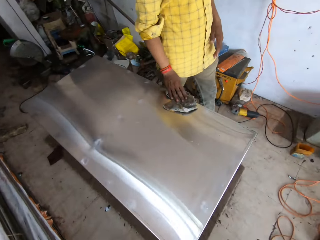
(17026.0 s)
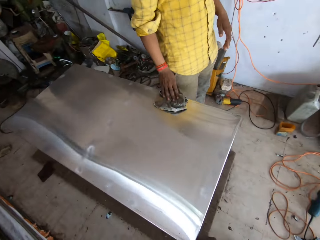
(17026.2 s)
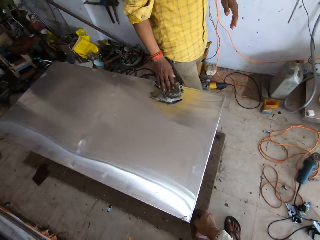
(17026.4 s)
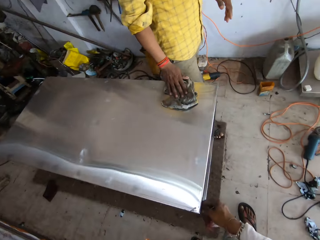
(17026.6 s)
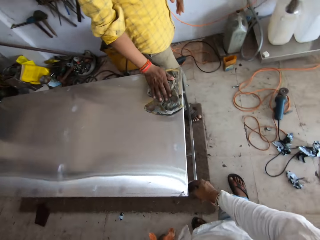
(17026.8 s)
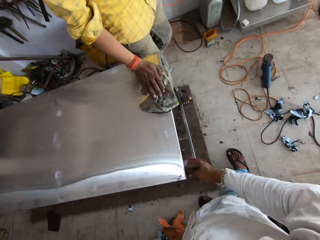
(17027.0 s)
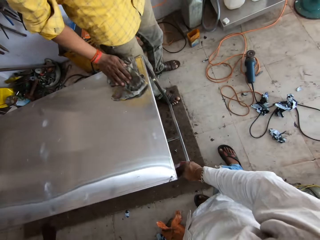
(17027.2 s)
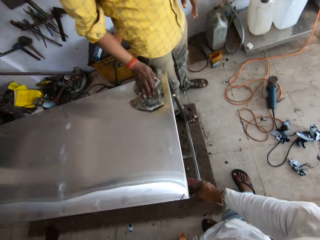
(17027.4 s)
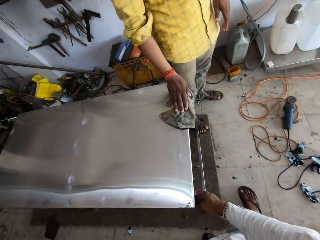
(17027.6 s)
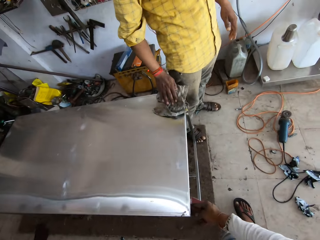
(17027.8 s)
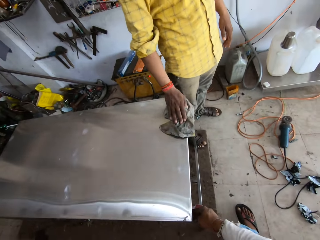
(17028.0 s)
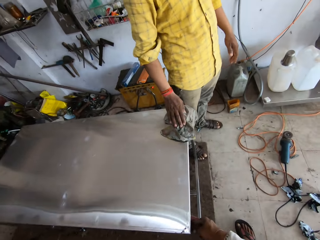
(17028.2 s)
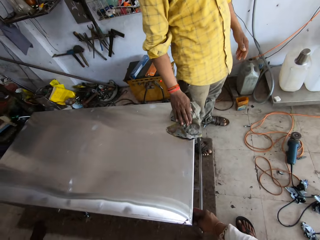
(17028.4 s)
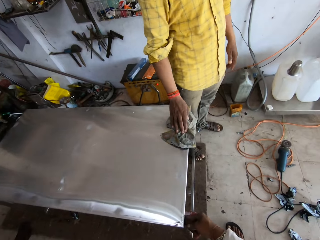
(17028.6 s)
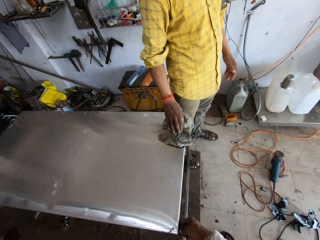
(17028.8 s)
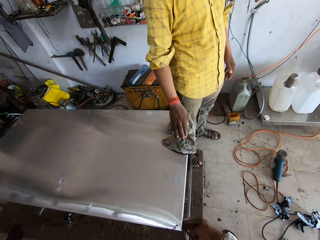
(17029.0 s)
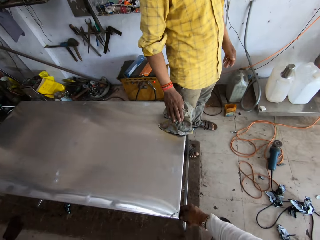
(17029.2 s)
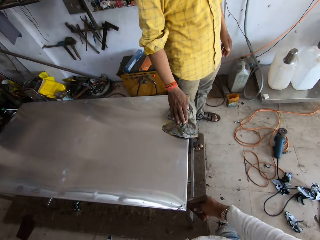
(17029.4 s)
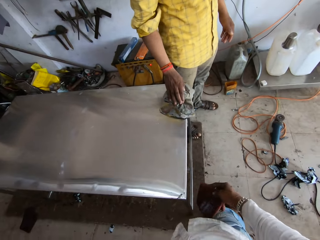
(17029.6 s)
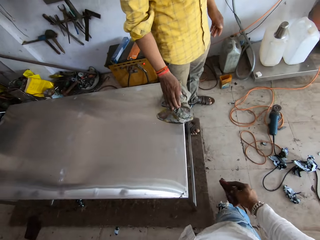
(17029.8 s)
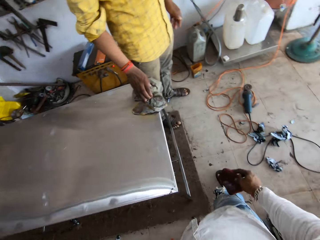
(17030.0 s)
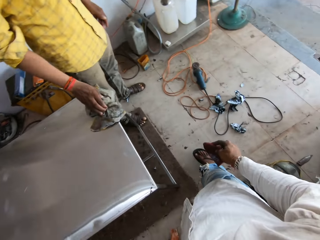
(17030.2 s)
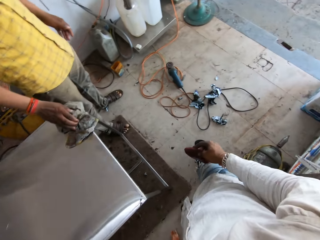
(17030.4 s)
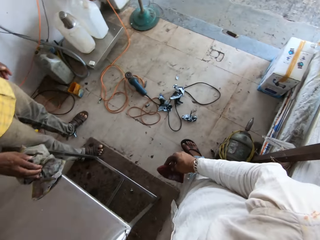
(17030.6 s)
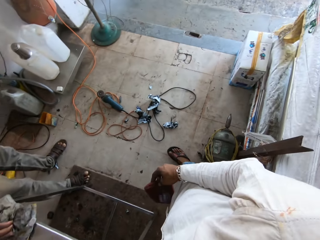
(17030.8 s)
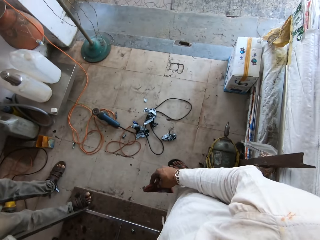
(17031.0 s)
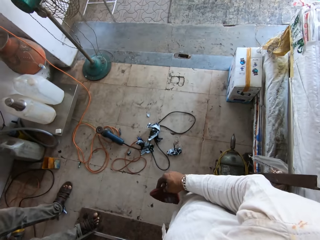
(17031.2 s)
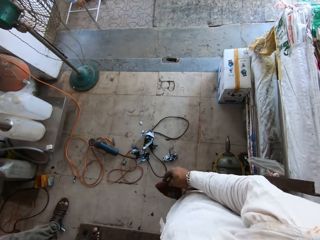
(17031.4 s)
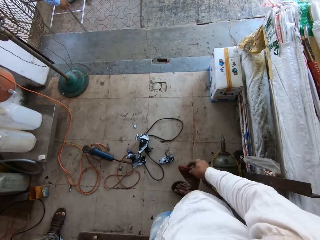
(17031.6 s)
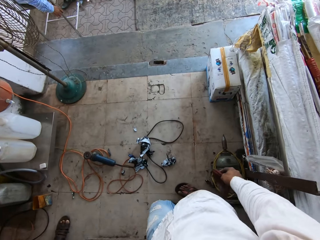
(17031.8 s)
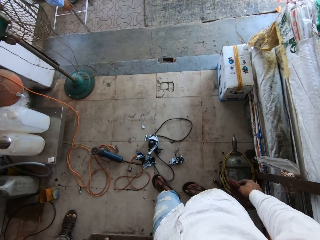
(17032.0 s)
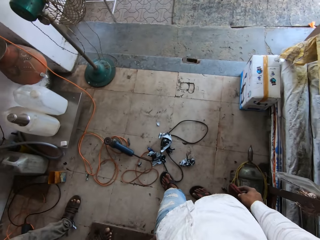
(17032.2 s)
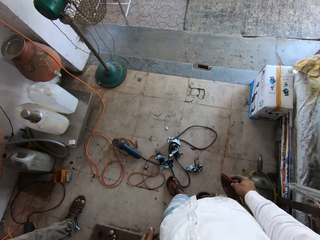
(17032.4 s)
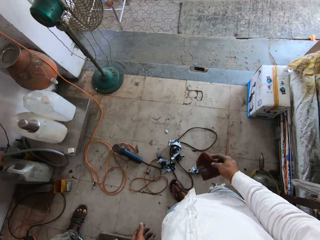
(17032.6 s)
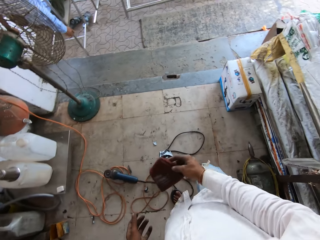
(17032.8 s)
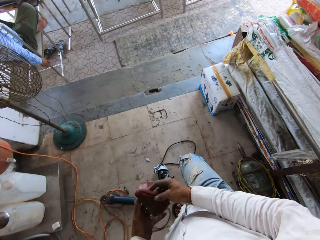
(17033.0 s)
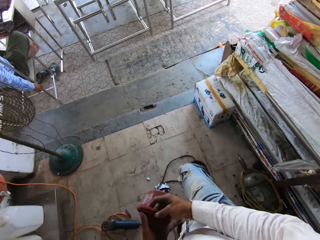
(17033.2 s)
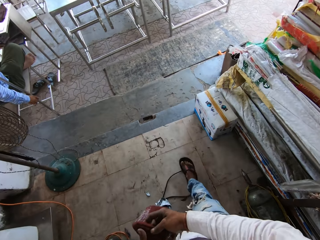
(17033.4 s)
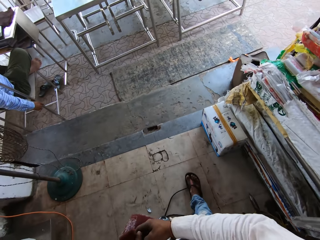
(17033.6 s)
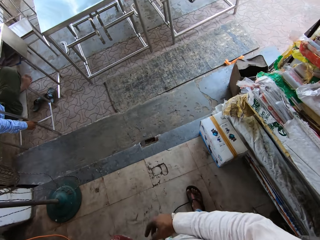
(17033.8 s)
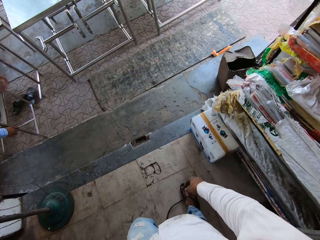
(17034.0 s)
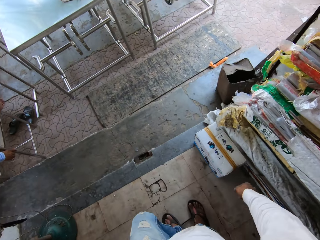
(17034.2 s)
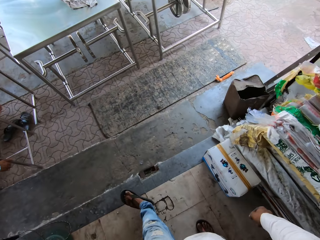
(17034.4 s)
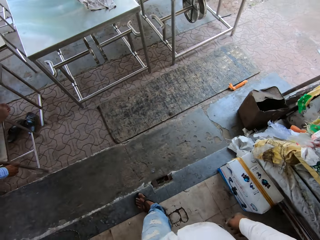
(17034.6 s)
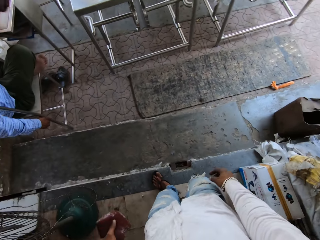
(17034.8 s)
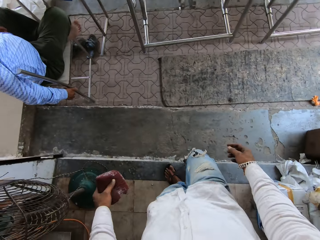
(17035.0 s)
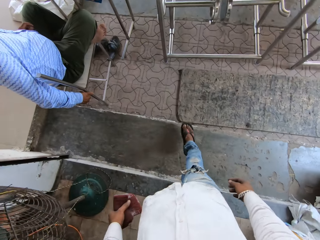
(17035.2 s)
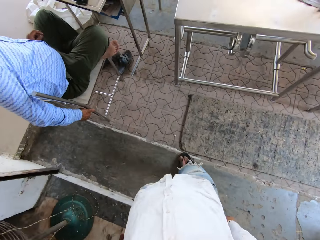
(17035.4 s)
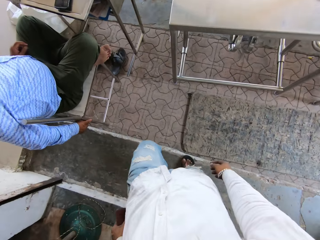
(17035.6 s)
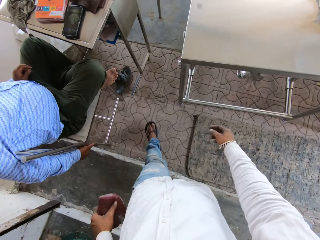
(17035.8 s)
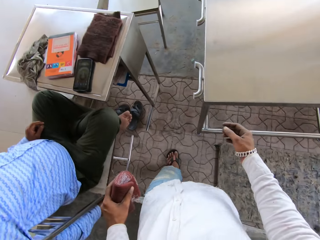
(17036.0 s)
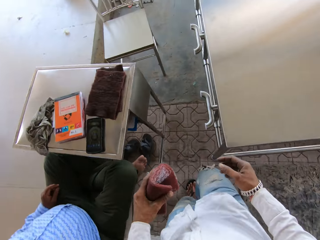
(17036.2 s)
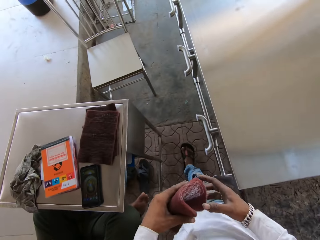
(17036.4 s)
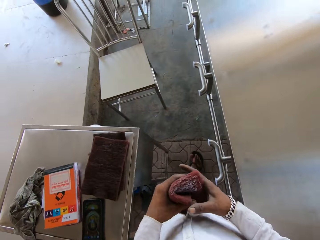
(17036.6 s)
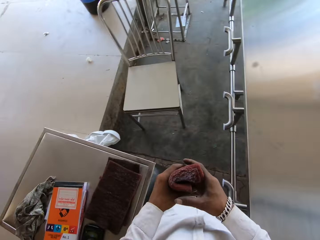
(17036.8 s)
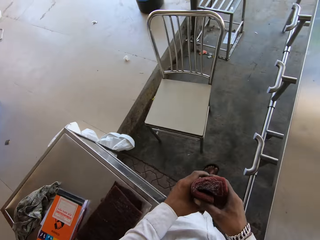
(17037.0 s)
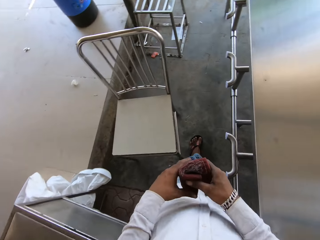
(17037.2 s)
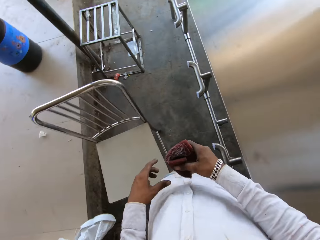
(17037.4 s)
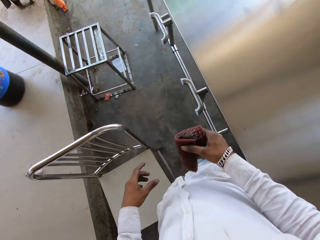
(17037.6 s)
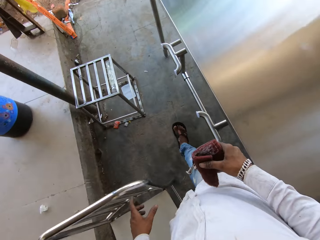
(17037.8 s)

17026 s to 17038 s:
The man walks across the house. The camera wearer looks around. They scrub the steel with the sandpaper. The man wipes on the table. The camera wearer looks around. They walk across the house towards the exit.

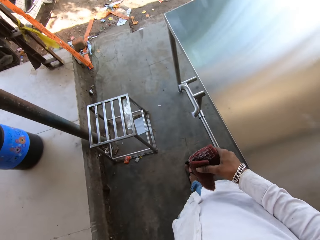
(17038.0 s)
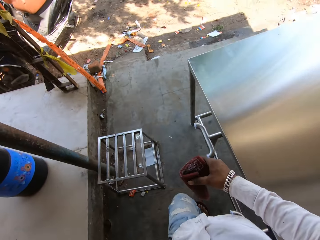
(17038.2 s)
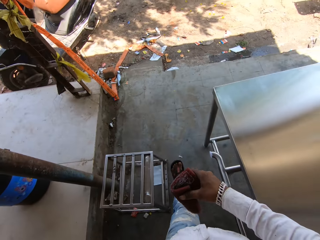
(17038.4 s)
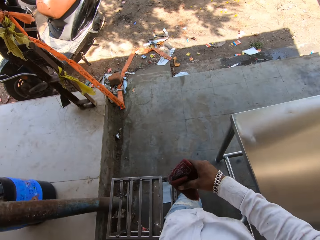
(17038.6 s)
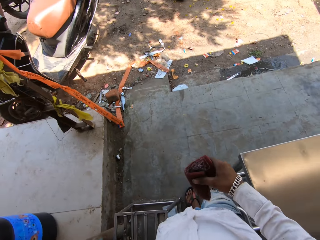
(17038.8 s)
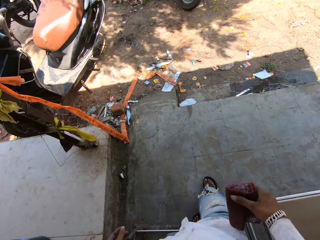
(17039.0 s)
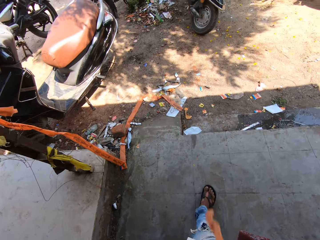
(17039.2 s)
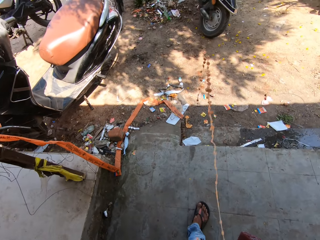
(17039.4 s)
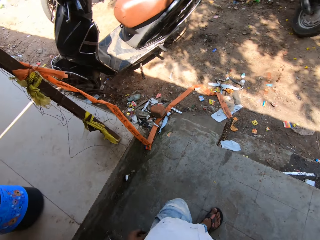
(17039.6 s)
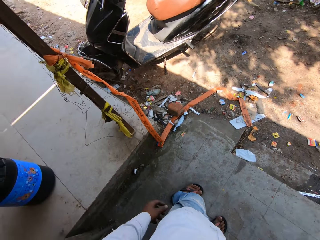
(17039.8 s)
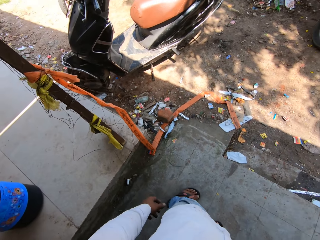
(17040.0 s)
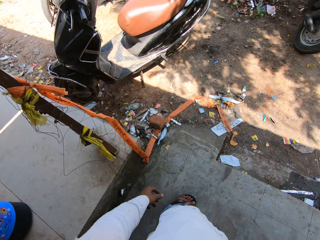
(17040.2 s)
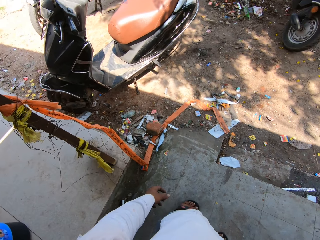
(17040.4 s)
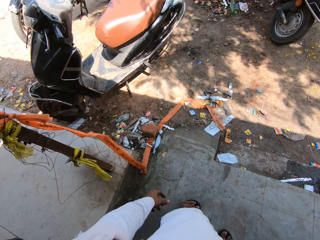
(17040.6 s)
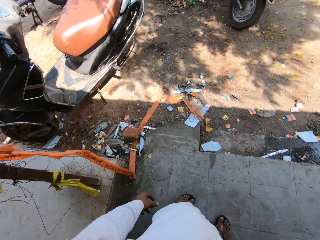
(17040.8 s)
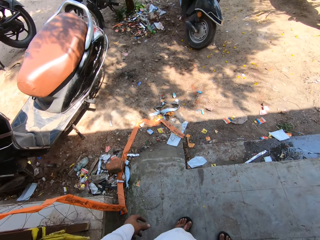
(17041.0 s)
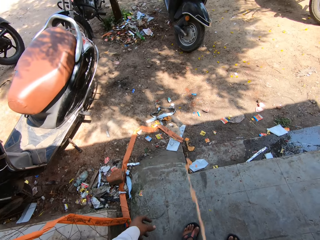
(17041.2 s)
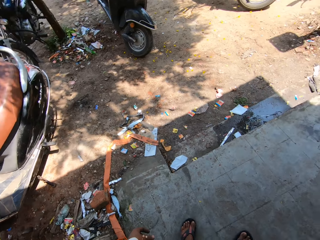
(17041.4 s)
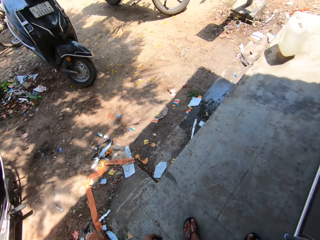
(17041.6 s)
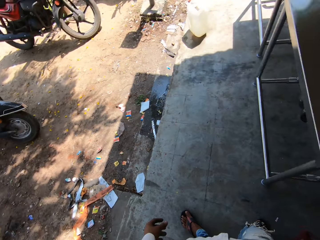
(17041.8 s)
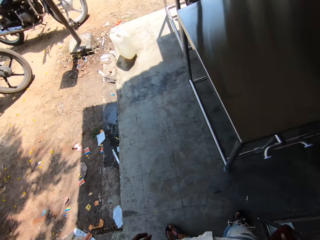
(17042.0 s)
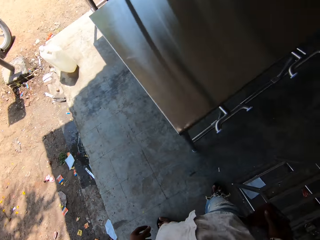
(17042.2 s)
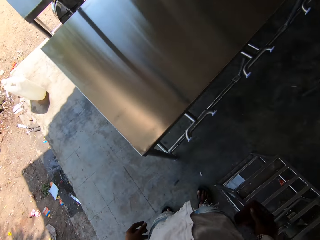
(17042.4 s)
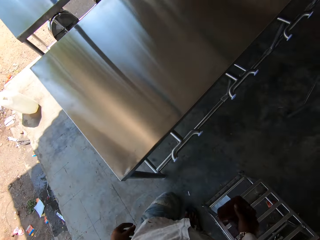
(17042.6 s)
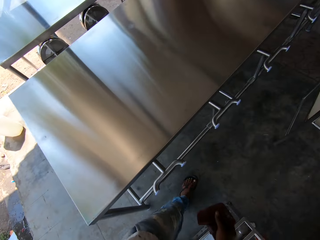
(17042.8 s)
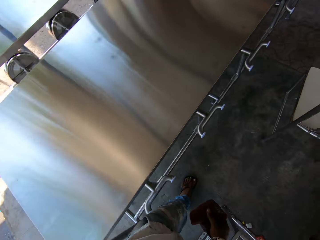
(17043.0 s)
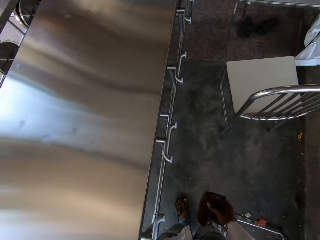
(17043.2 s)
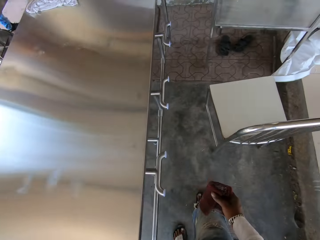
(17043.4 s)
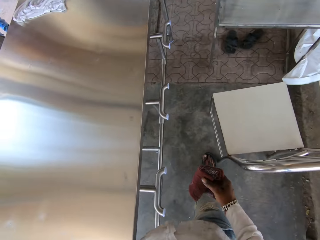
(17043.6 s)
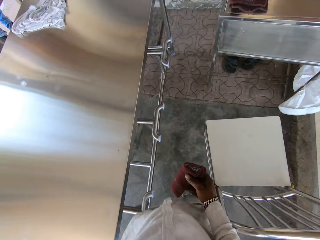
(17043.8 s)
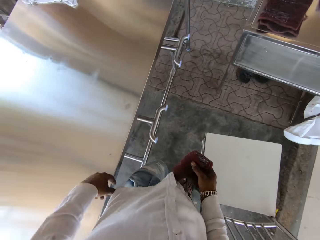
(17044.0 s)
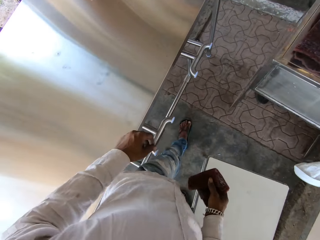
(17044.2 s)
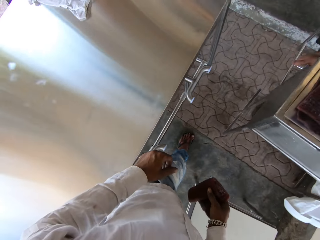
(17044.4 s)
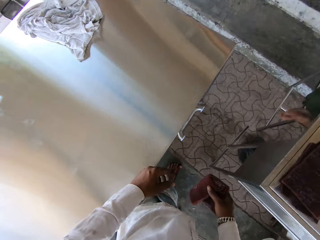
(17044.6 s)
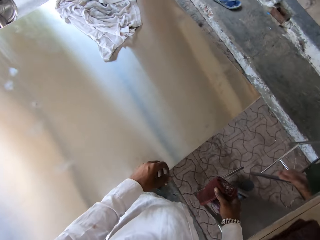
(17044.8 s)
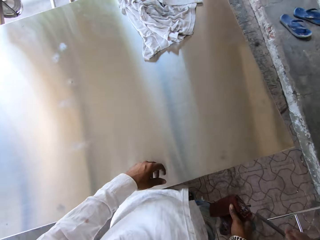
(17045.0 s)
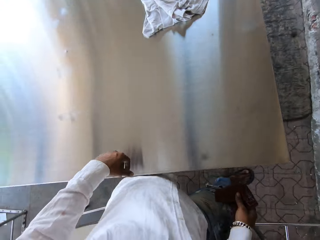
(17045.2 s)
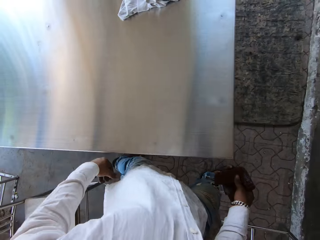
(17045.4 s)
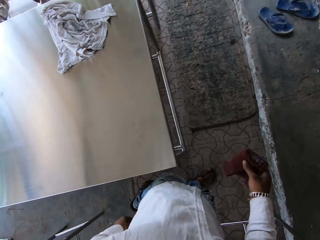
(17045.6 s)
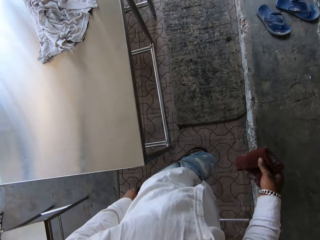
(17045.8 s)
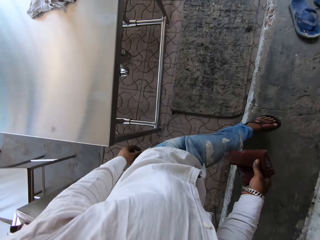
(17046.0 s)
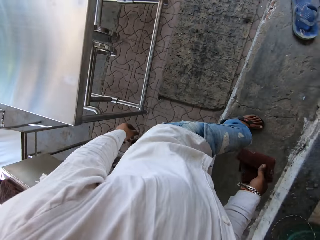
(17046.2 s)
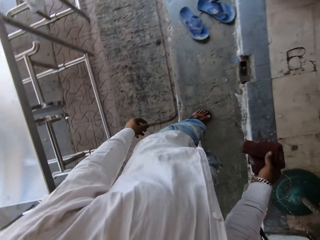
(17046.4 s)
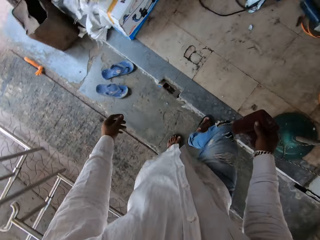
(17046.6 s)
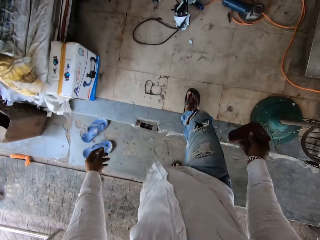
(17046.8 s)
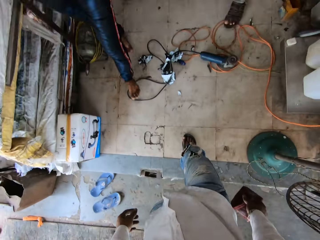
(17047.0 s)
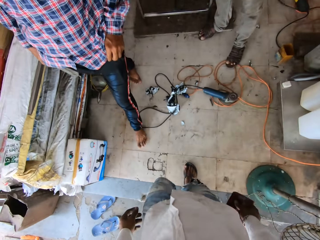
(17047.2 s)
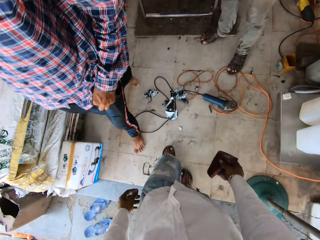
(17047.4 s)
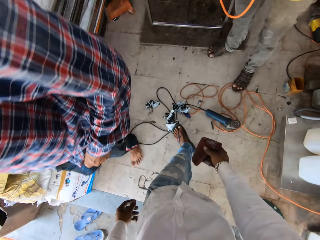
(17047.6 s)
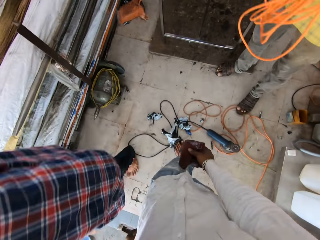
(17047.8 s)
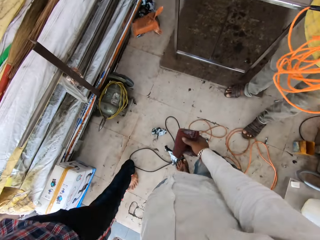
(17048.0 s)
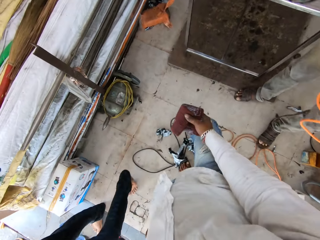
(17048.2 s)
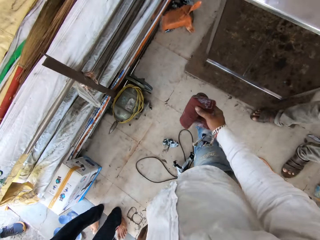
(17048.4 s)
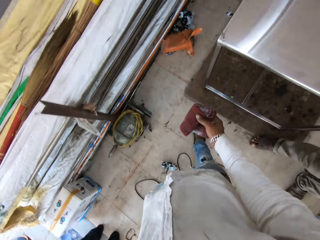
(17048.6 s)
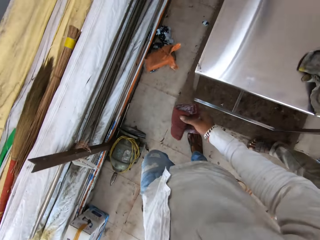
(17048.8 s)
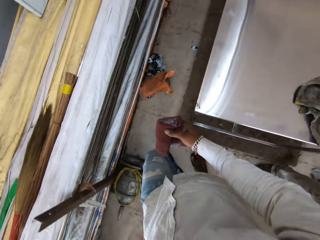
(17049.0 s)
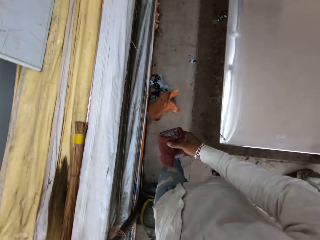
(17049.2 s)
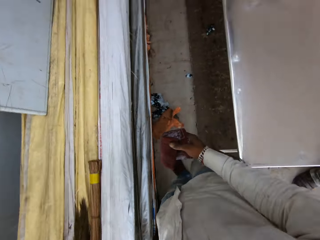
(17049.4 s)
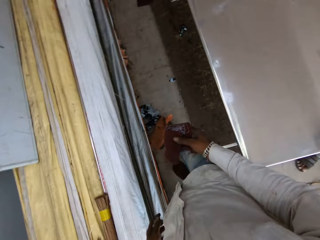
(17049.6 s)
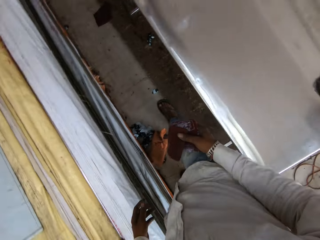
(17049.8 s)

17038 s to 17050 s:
The camera wearer spits saliva. They look around. They converse. They walk across the house towards the table.
